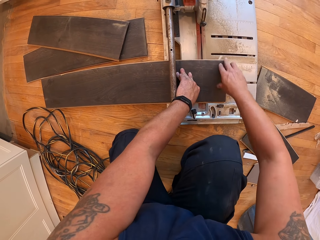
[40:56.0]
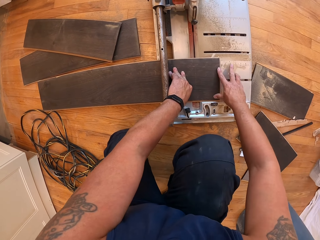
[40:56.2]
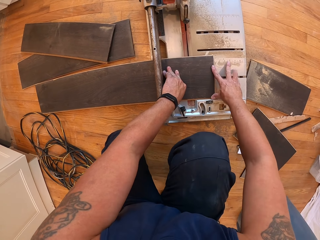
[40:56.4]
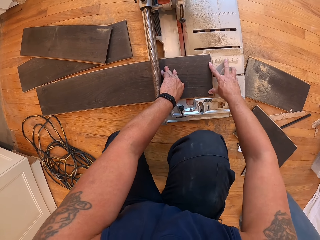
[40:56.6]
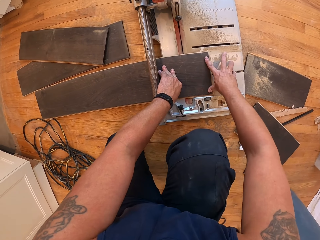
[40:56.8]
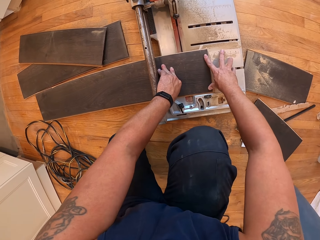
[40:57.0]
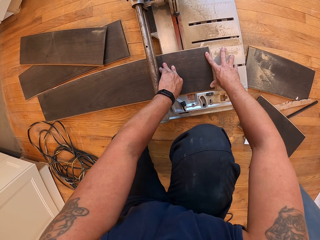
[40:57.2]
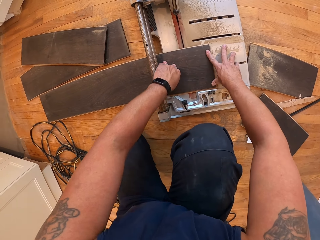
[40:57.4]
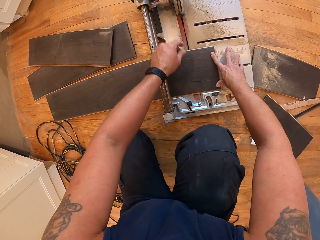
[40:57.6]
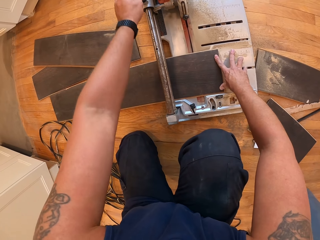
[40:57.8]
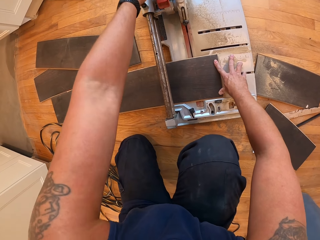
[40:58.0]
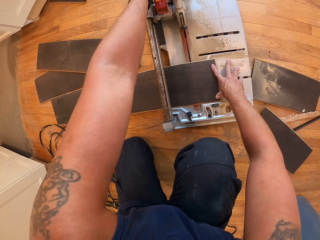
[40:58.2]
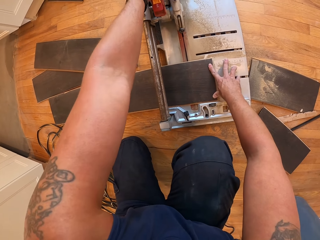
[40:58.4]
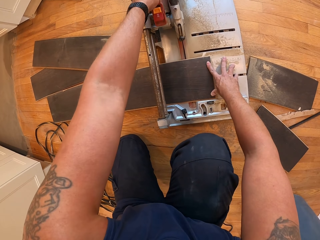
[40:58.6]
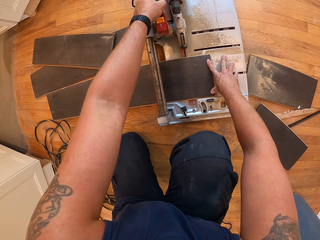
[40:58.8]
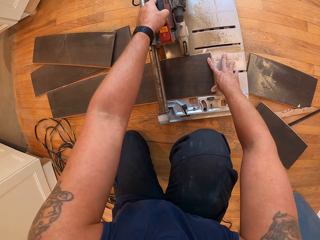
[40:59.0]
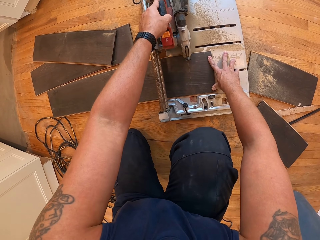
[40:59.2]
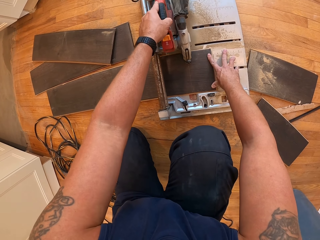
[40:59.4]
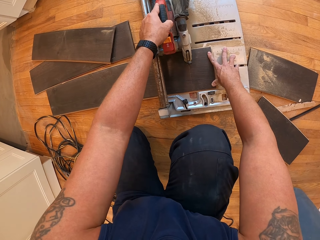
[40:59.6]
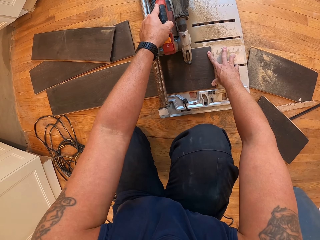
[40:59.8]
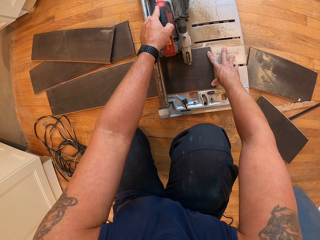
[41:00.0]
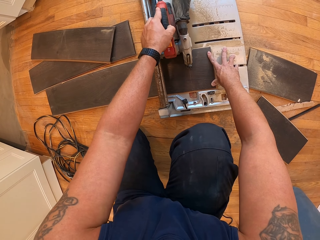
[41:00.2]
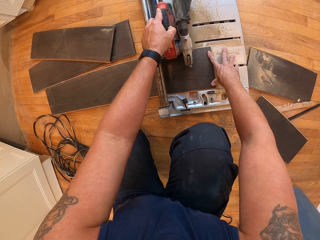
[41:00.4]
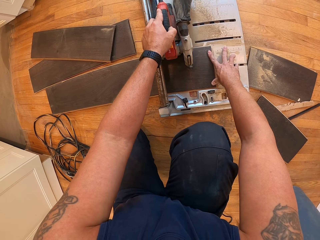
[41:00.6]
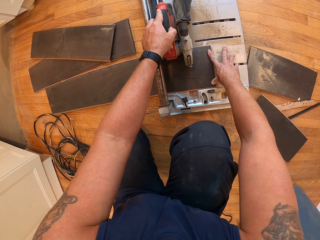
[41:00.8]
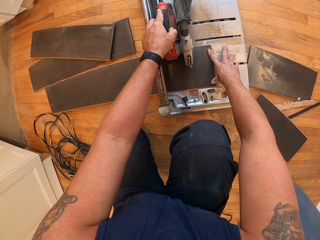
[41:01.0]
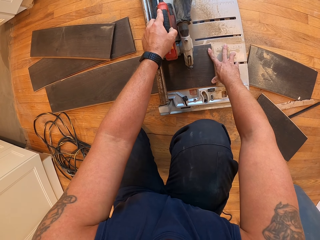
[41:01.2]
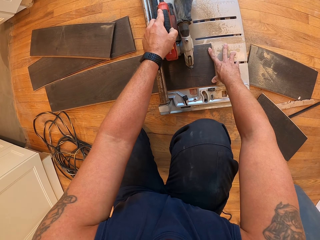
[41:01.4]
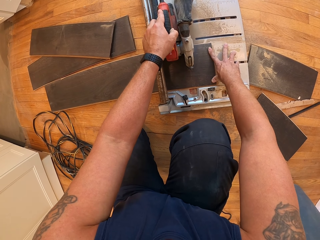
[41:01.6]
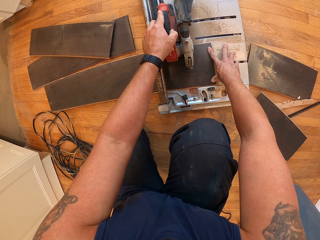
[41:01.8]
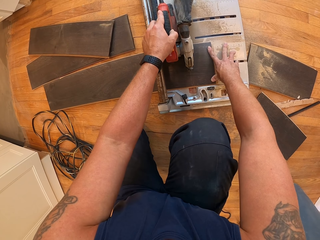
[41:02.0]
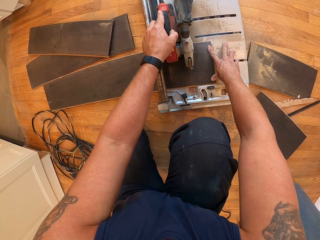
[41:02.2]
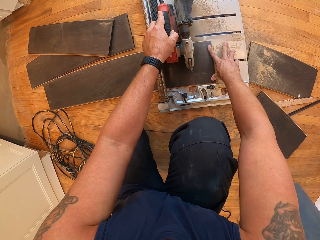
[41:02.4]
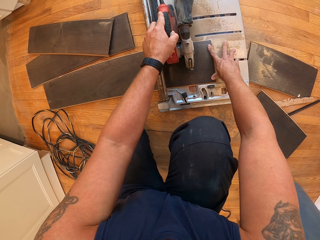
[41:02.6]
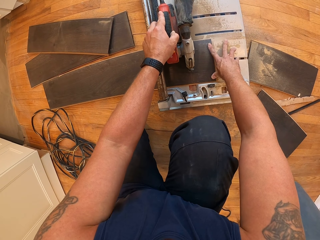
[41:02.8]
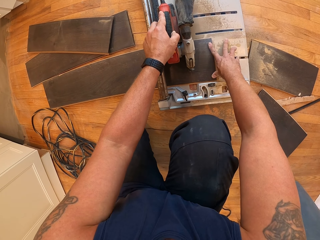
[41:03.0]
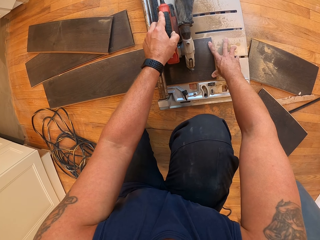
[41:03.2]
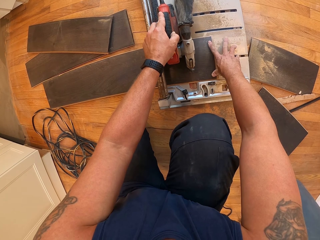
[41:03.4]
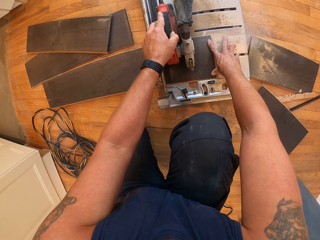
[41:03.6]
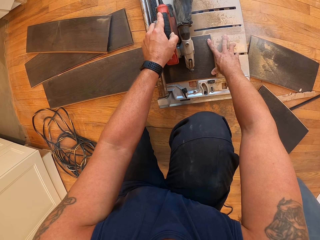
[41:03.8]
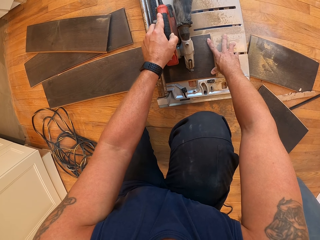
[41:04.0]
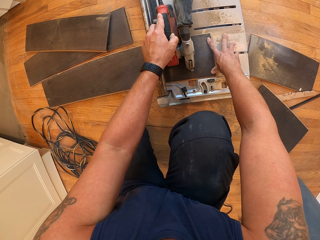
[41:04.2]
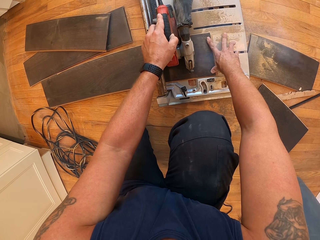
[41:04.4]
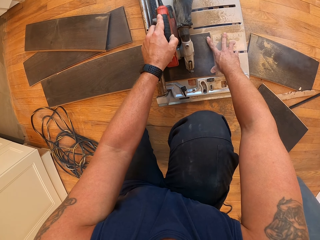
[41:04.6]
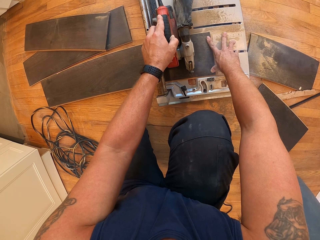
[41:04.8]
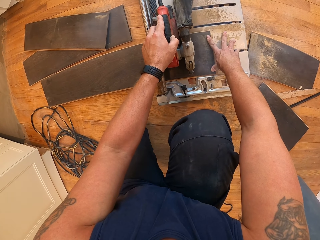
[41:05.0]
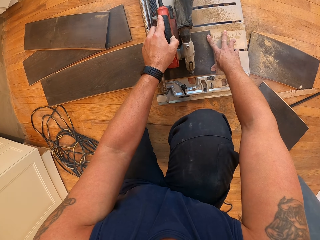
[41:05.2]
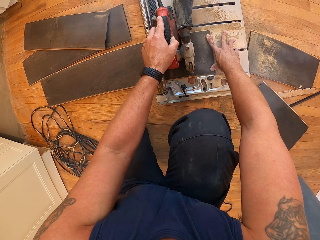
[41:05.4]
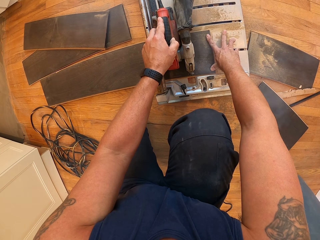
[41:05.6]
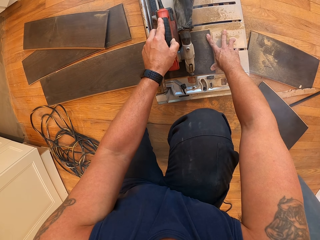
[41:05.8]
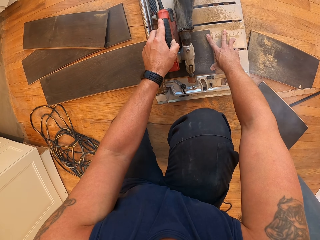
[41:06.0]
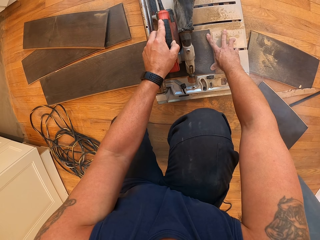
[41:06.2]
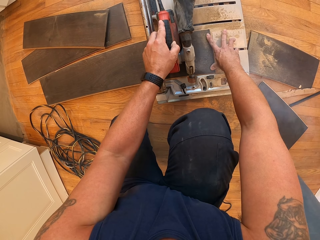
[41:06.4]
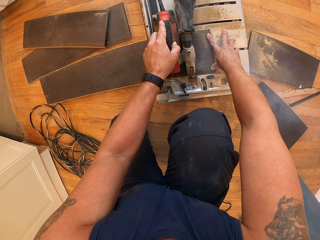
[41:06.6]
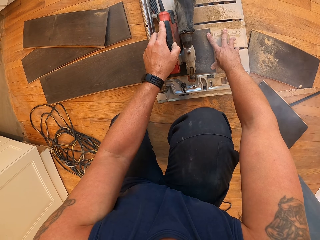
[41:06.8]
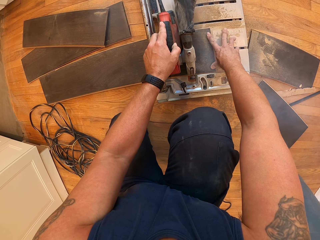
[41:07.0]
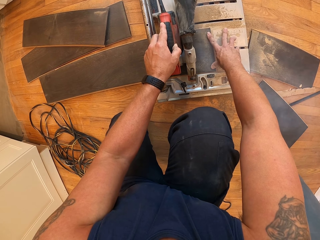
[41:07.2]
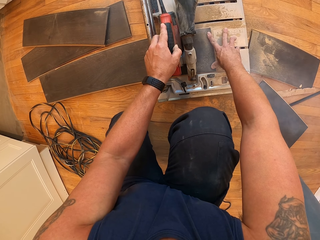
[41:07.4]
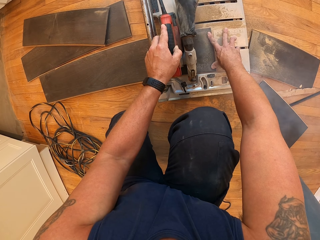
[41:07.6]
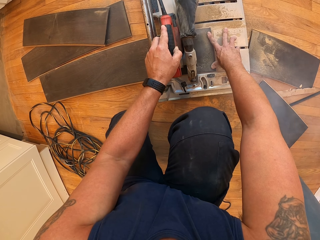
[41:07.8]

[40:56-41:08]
The camera wearer cuts through the plywood with the flooring saw.

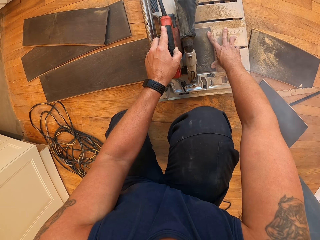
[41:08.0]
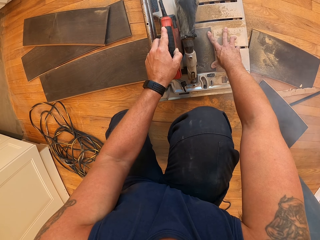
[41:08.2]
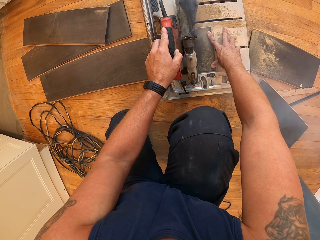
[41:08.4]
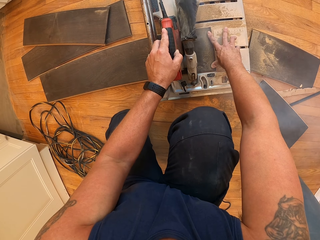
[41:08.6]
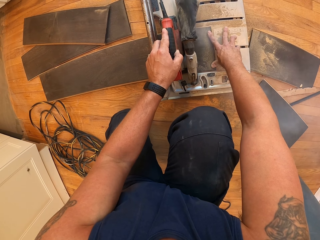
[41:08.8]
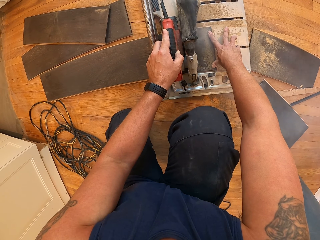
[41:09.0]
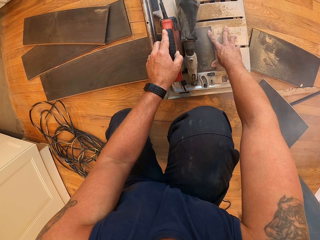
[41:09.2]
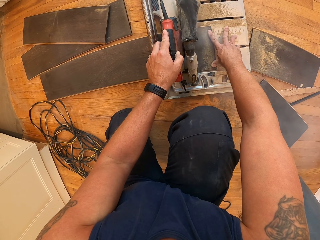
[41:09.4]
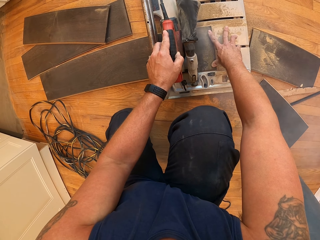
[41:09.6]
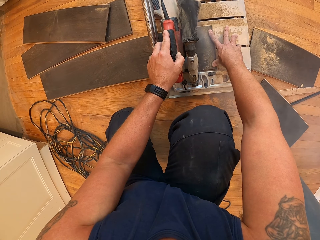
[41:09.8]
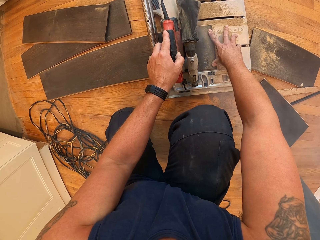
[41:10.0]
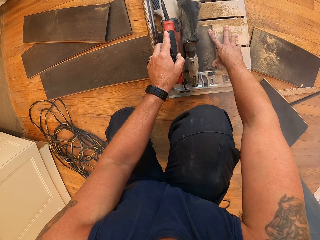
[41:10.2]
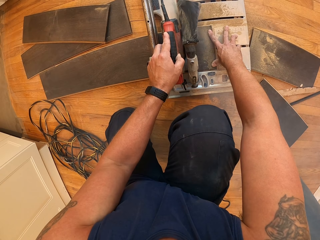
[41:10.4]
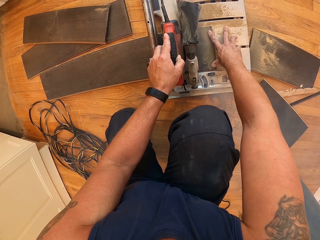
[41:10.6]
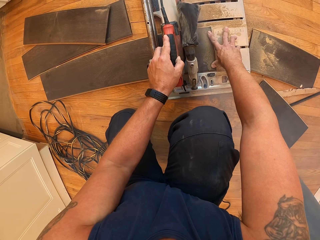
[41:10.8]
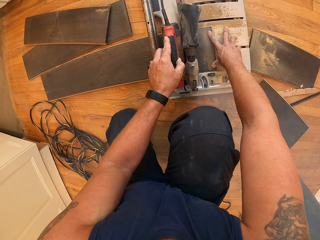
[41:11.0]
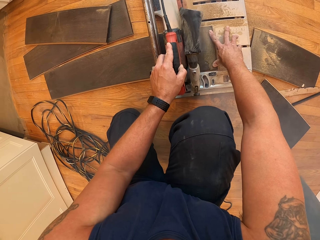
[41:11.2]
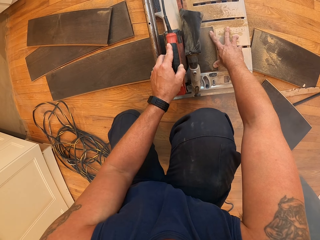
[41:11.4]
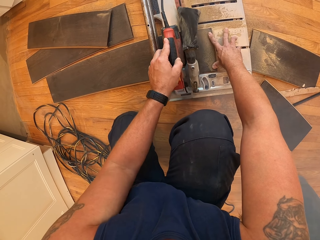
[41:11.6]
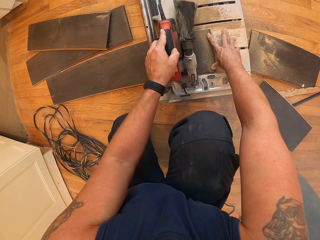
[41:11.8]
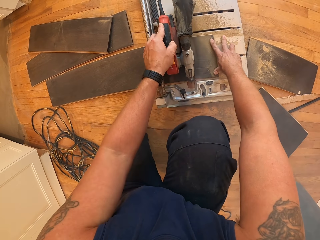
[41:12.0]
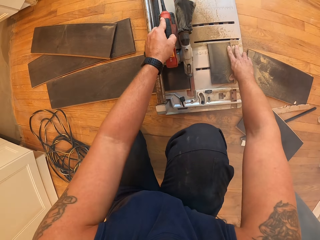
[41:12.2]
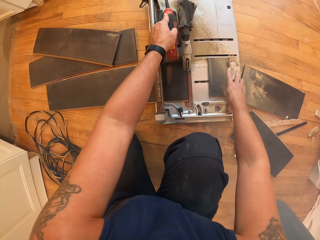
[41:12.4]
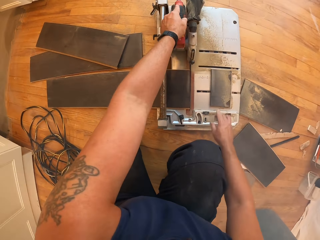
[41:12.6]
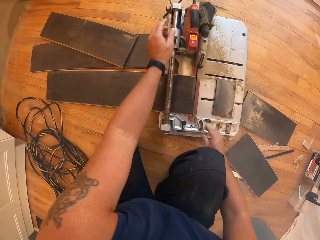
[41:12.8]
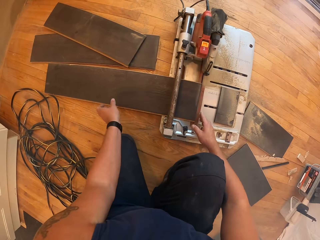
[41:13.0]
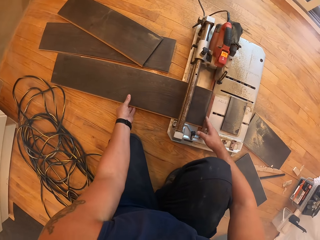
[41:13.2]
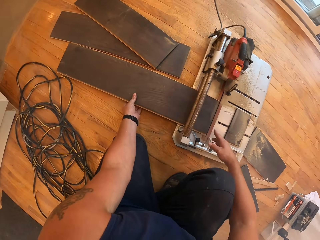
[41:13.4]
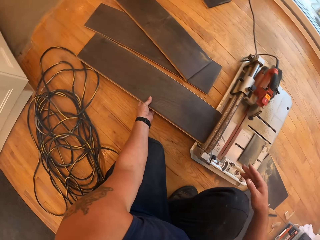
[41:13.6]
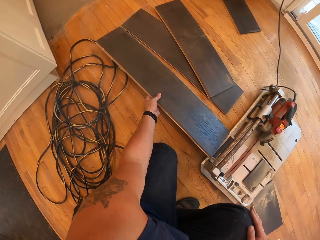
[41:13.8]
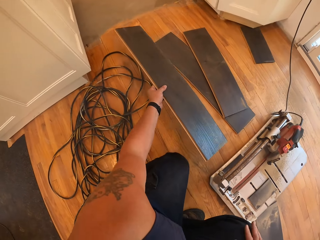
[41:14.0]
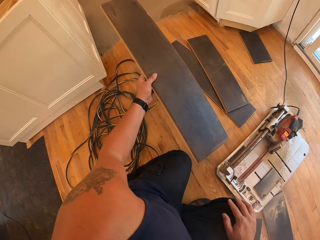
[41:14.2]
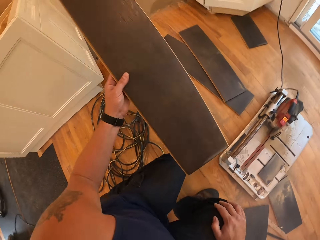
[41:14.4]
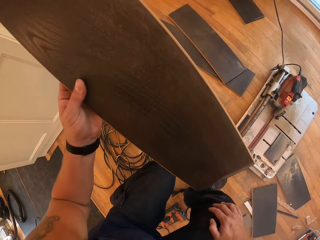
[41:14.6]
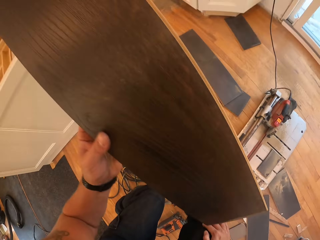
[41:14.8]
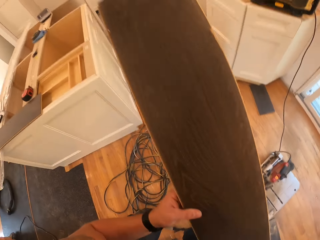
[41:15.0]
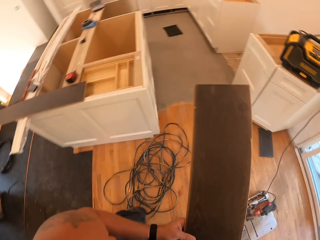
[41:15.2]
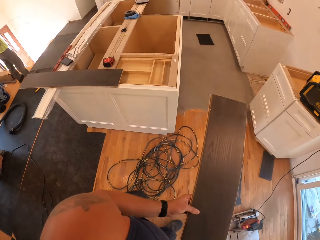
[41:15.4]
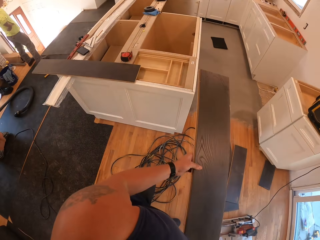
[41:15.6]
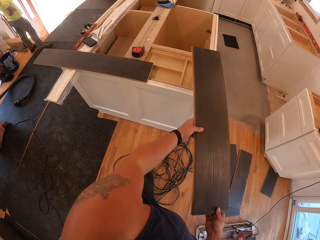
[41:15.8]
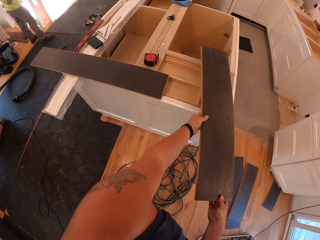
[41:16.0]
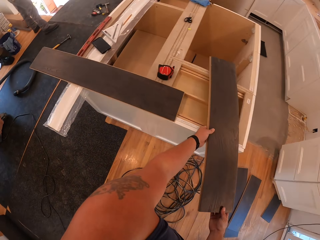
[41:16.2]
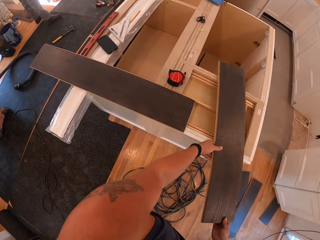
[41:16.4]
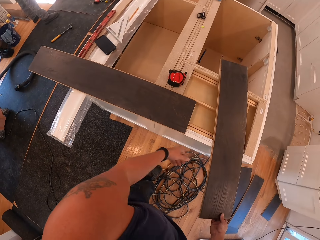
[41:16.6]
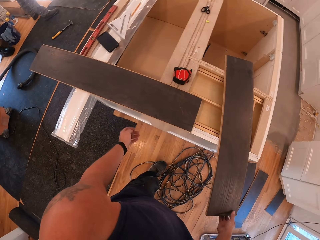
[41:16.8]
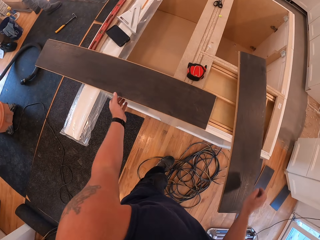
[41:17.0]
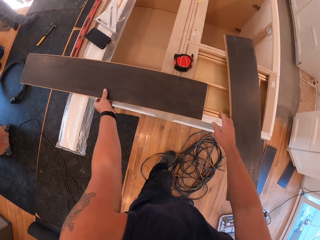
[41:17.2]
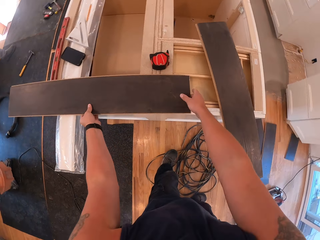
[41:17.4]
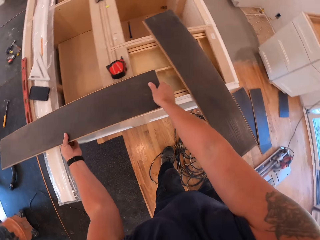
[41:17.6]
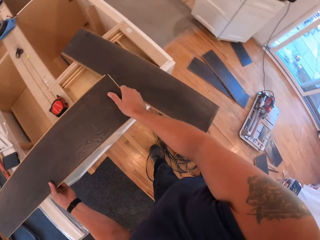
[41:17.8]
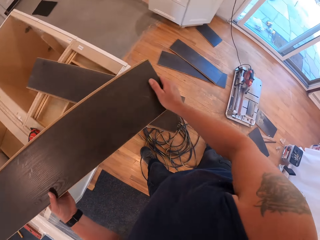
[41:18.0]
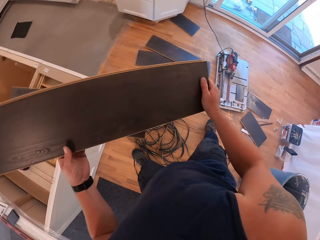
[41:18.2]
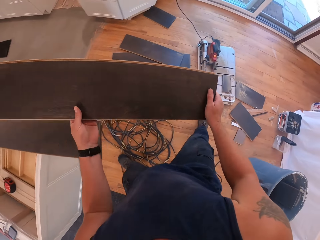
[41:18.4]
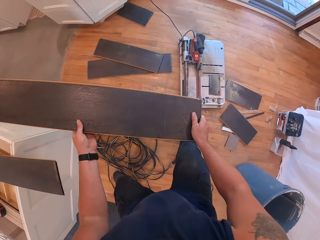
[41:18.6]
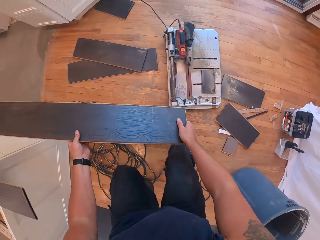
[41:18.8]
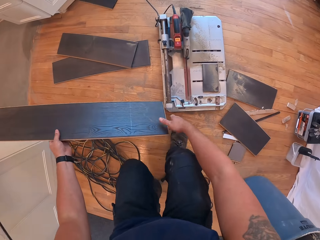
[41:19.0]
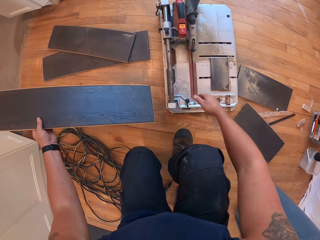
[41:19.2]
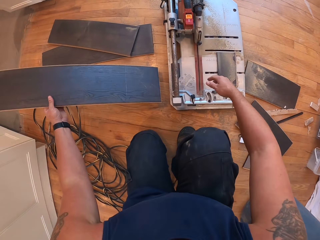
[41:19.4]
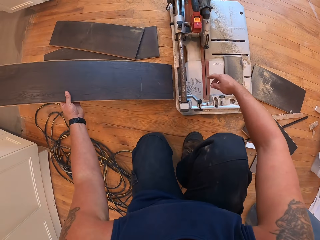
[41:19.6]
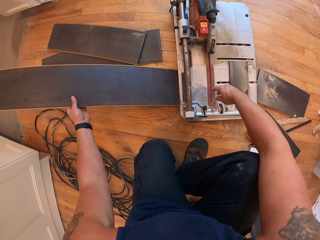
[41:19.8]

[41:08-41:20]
The camera wearer picks up sawed plywood from the flooring saw with his left hand. He places the sawed plywood on the uncompleted cabinet top with his hands. He picks up a plywood from the uncompleted cabinet top with his hands.
